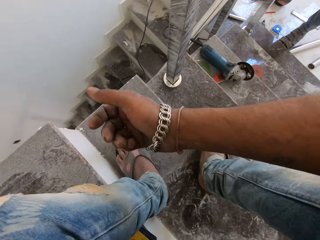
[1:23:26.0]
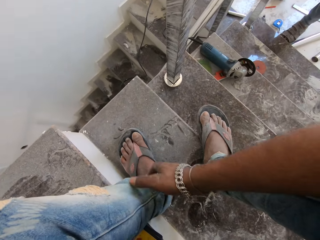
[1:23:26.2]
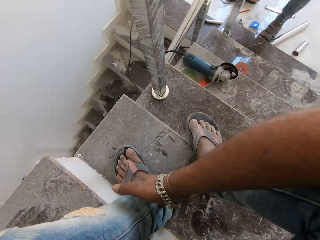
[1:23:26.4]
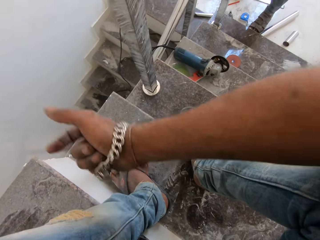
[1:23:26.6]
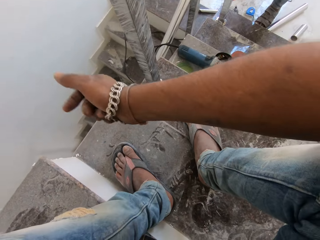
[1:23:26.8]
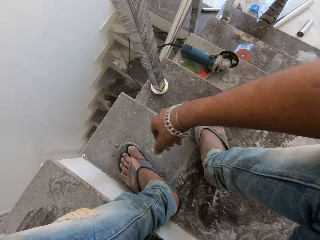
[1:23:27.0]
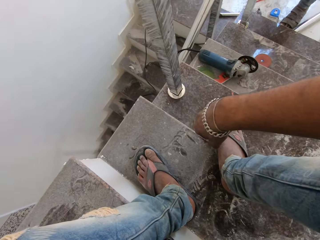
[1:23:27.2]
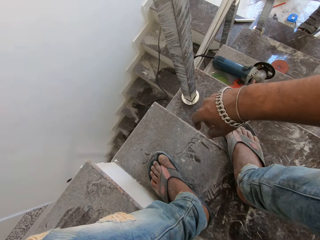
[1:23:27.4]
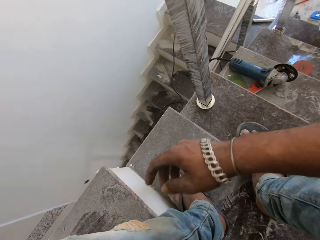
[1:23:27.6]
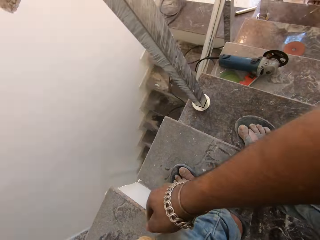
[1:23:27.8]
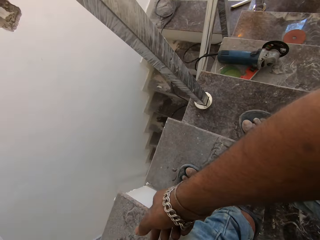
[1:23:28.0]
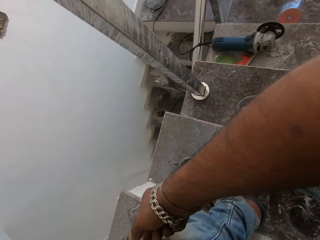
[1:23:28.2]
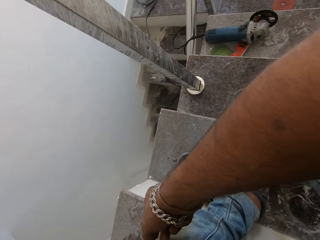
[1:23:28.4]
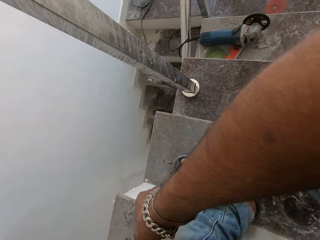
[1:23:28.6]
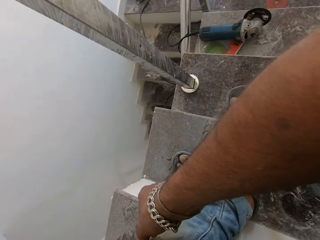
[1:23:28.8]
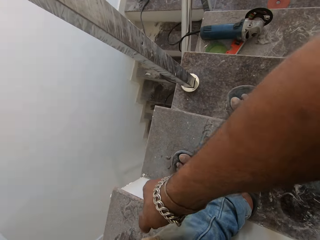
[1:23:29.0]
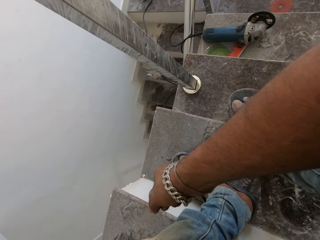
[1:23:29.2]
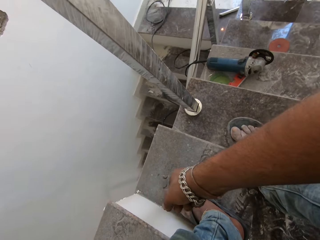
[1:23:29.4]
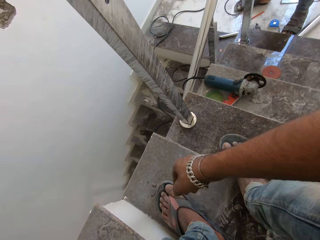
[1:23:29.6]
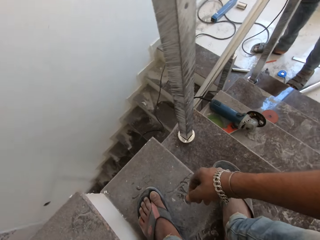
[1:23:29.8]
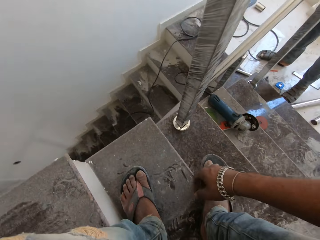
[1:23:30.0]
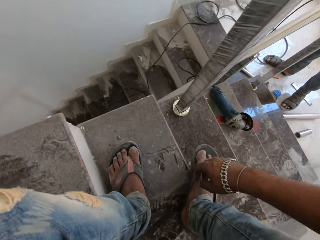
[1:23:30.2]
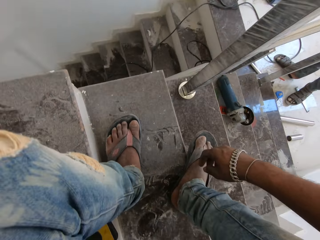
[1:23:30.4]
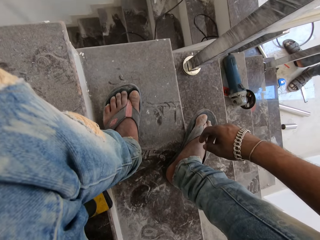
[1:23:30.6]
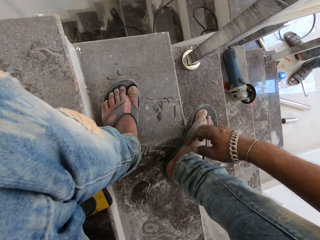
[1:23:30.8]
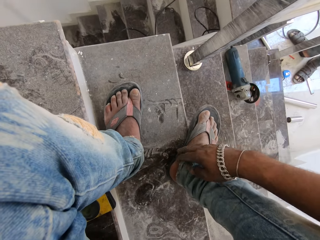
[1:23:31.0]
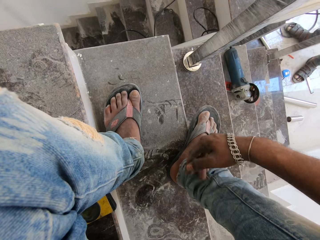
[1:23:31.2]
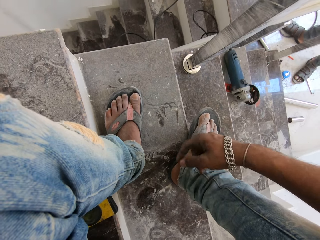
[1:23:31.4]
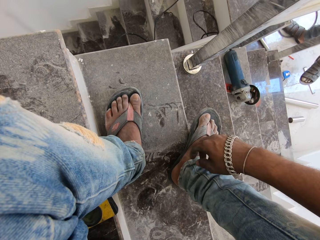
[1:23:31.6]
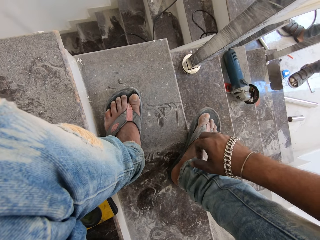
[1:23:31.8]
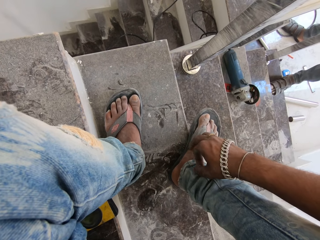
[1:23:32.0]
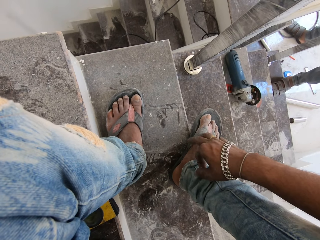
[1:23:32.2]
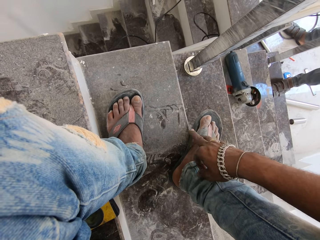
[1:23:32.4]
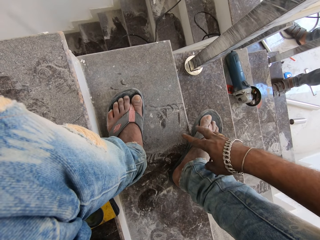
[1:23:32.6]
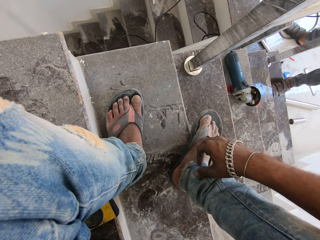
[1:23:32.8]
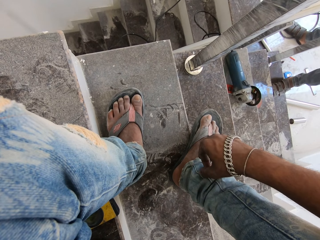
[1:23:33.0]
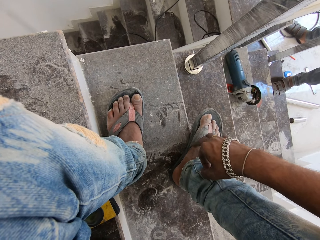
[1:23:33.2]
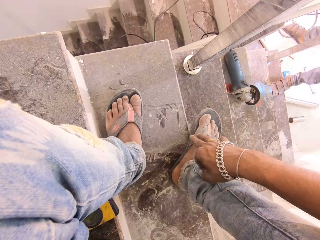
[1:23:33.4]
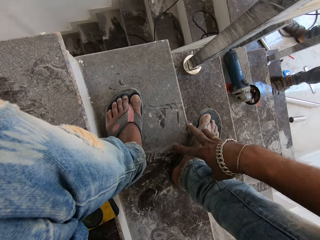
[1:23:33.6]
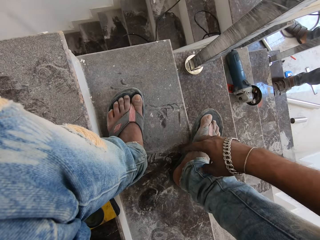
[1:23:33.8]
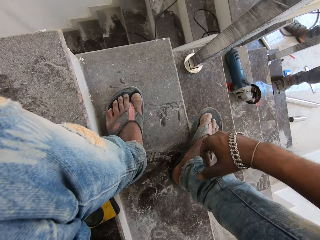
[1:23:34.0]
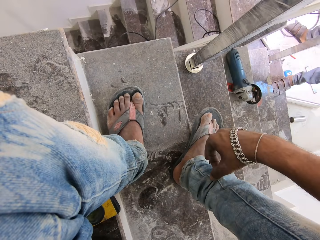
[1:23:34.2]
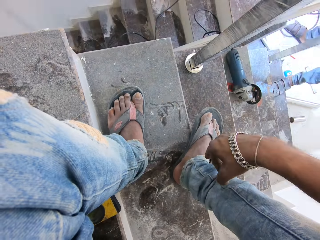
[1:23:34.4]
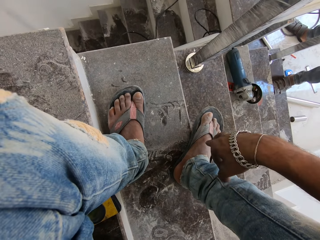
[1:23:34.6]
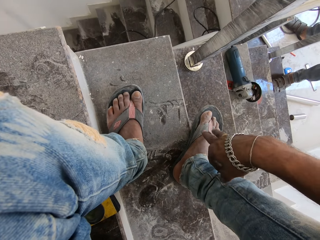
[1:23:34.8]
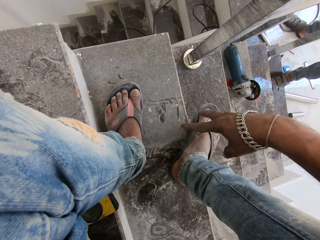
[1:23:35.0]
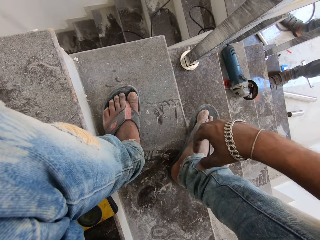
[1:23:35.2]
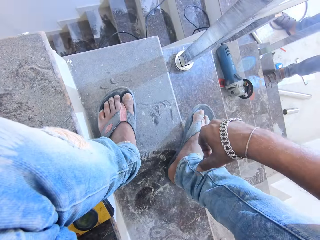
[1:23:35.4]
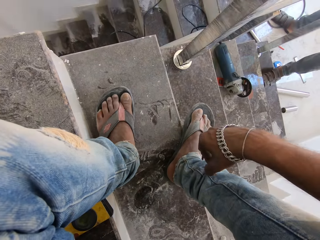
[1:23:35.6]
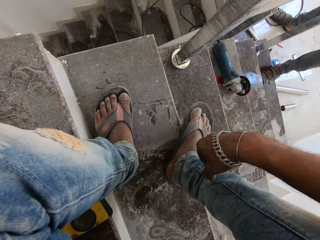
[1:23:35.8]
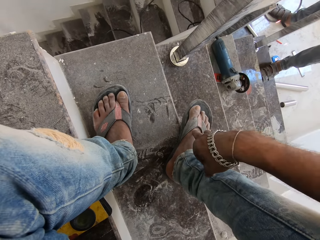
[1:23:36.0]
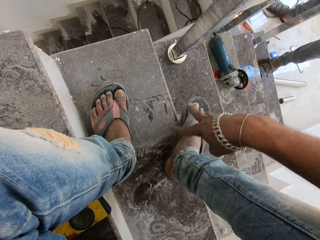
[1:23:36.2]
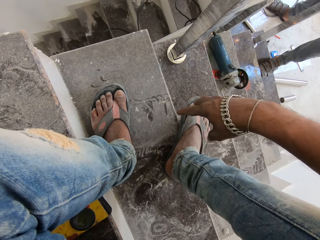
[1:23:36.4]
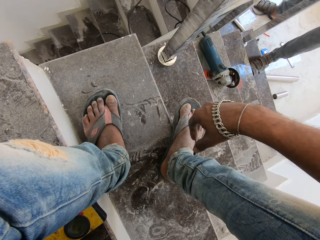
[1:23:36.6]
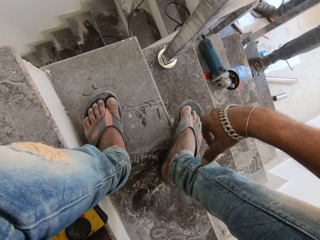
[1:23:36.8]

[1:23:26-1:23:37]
The man welds the metal. The camera wearer removes dust from his trouser.

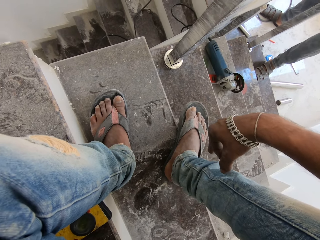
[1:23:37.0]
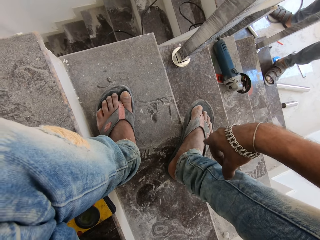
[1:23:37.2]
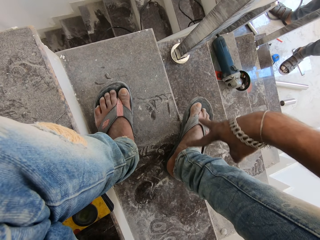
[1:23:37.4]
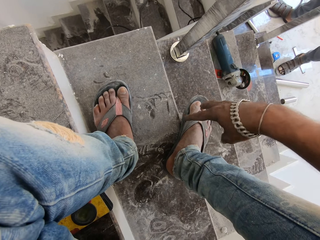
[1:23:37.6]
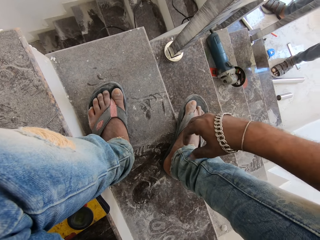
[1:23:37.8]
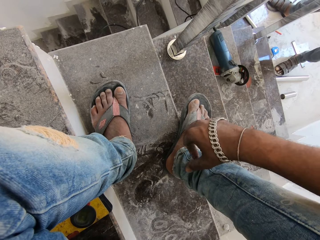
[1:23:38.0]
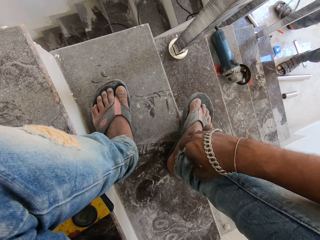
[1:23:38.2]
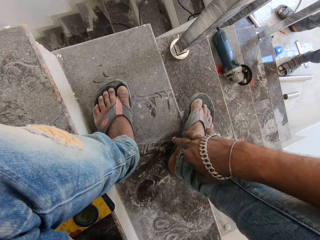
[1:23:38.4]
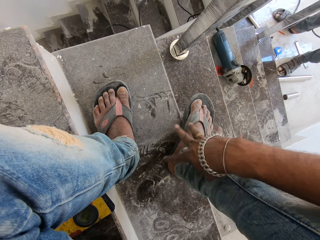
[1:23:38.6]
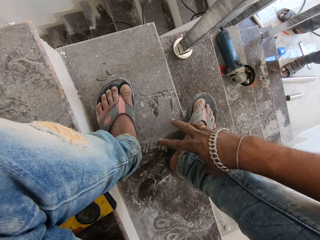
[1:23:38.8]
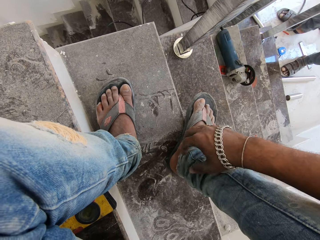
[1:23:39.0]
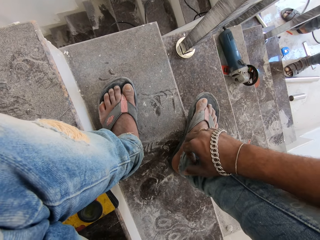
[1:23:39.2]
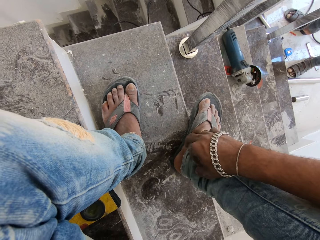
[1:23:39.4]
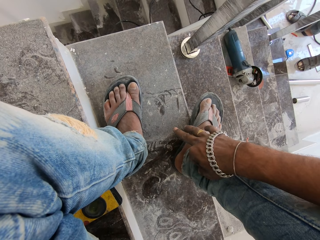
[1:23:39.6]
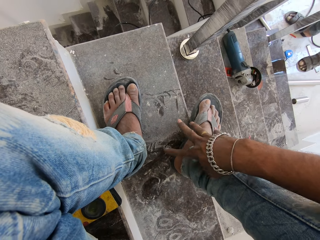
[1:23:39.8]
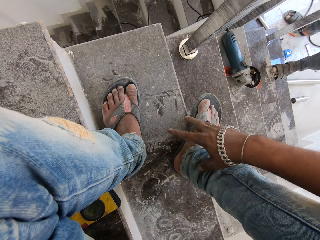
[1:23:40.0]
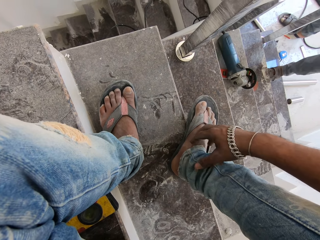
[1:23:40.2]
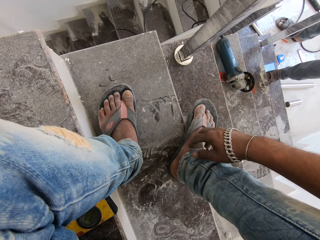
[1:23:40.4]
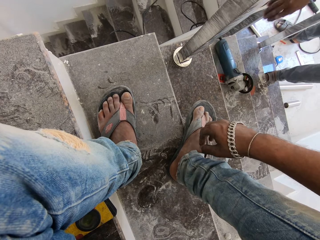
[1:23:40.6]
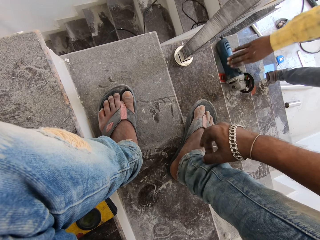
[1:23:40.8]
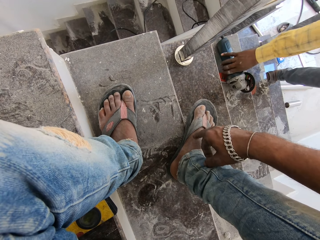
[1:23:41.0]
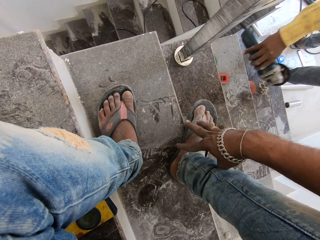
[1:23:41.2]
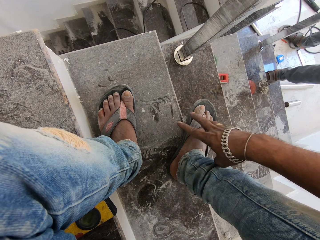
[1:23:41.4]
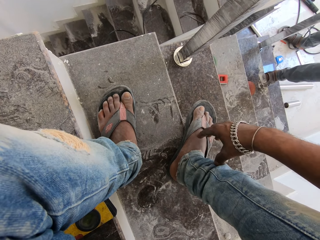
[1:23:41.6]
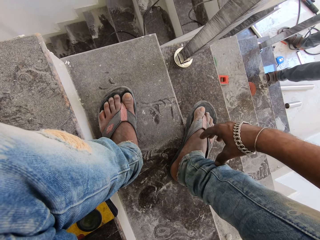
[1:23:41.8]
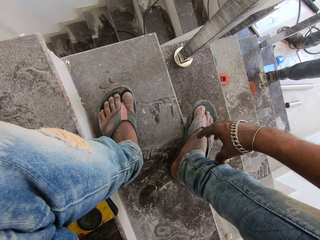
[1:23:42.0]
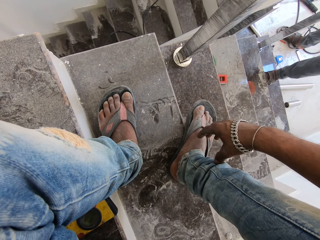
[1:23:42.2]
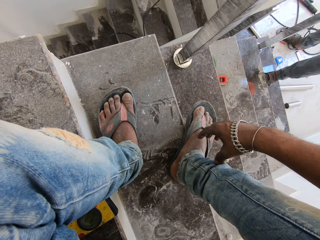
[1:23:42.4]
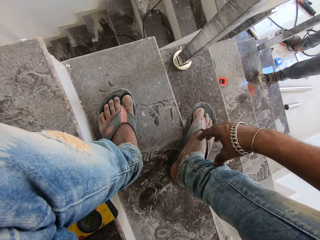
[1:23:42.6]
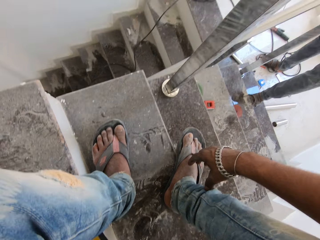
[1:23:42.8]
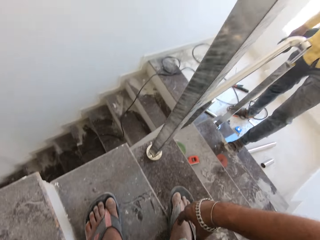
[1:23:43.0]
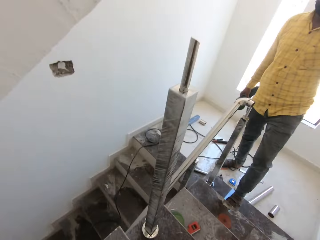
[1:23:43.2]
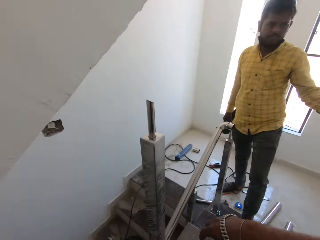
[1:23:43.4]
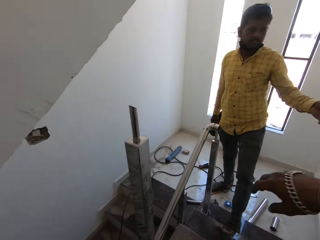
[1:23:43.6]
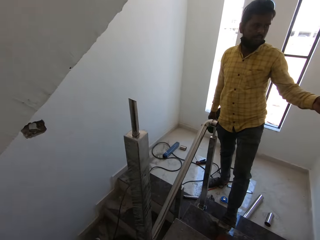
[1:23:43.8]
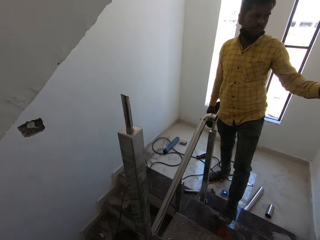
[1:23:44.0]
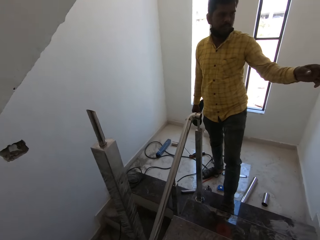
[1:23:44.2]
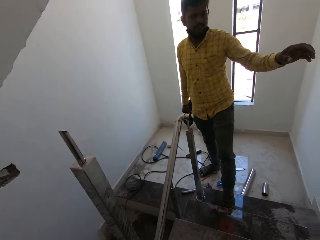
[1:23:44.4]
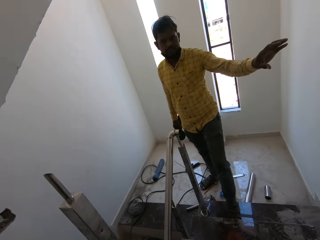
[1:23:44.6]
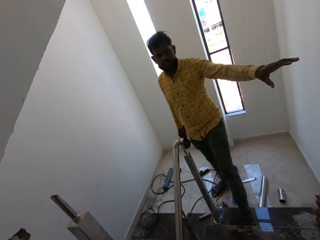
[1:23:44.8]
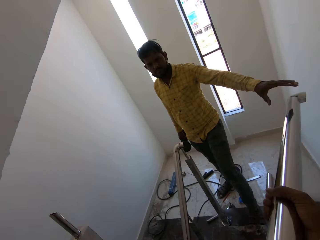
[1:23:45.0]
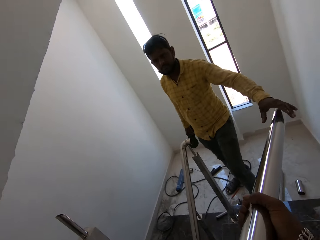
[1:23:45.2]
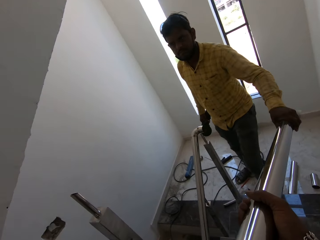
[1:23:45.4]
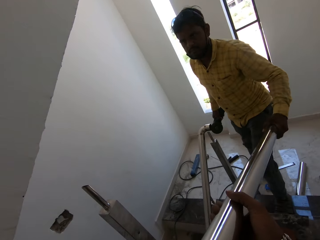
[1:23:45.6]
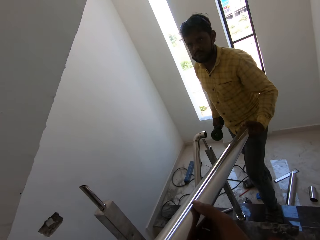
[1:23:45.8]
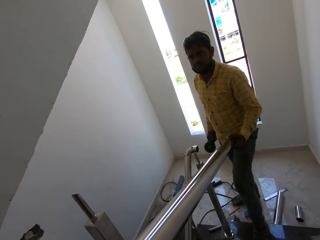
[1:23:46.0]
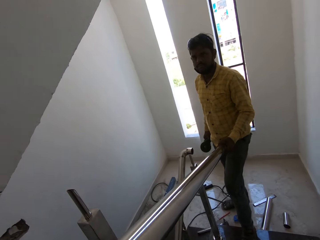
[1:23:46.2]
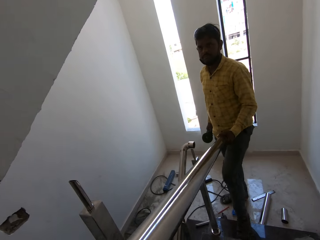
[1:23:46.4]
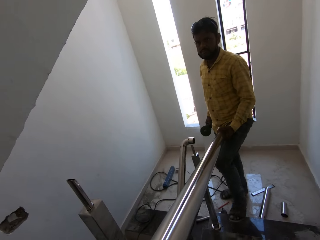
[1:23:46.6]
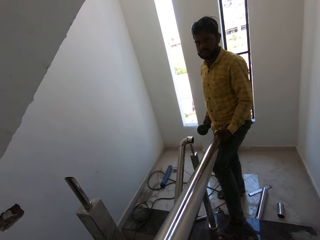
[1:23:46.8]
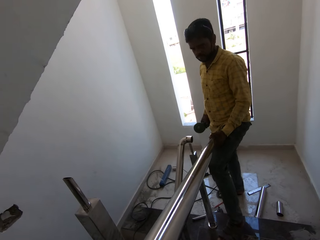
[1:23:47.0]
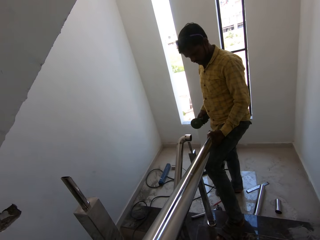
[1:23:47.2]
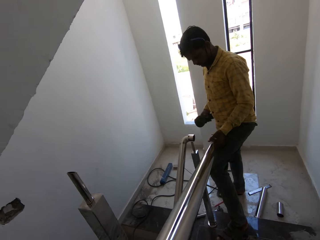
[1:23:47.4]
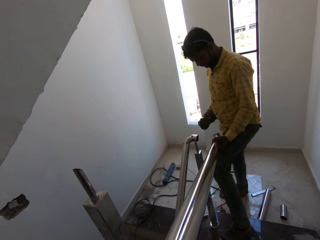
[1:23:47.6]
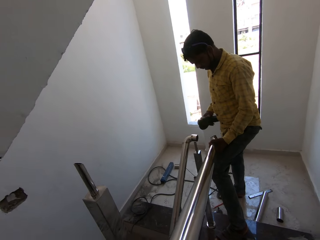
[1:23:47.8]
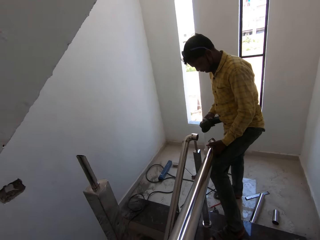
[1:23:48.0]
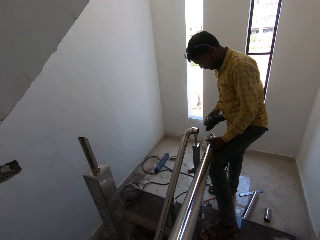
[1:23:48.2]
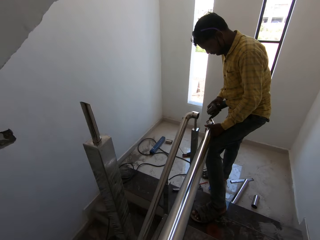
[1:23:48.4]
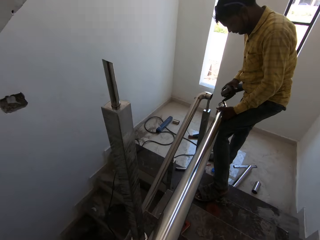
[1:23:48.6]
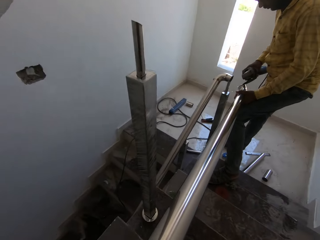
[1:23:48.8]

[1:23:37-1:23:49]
The man stops welding and picks up the angular grinder from the stairs with his right hand. The camera wearer converses with the man. He passes the stainless steel pipe to the man with his right hand. The man holds the stainless steel pipe with his left hand and grinds the stainless steel pipe in his left hand with the angular grinder in his right hand.
